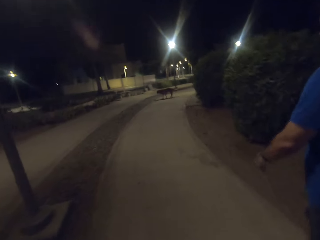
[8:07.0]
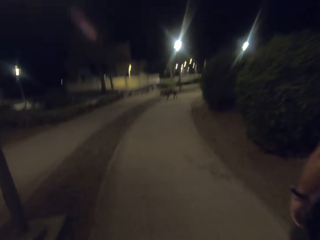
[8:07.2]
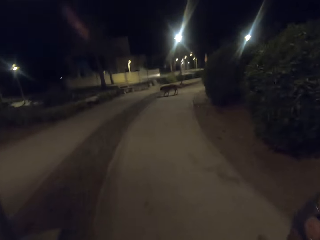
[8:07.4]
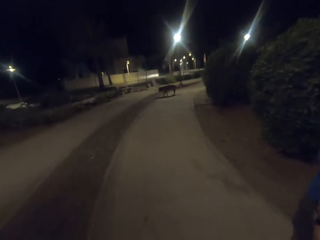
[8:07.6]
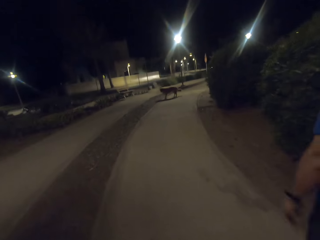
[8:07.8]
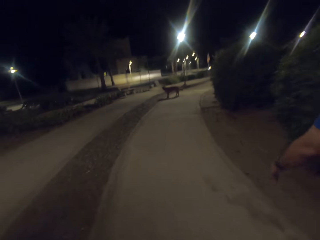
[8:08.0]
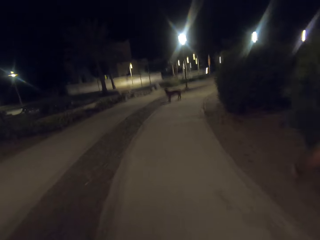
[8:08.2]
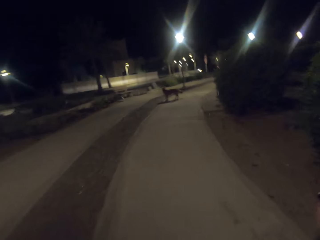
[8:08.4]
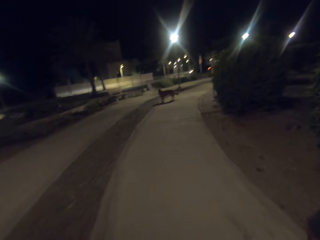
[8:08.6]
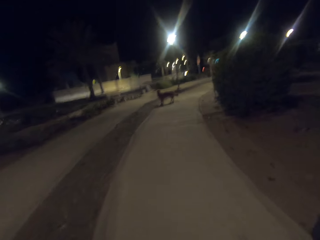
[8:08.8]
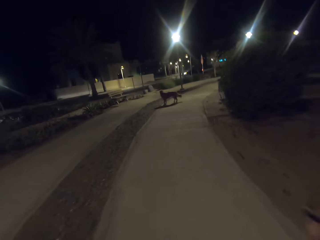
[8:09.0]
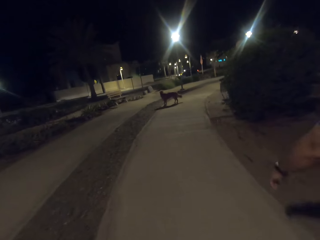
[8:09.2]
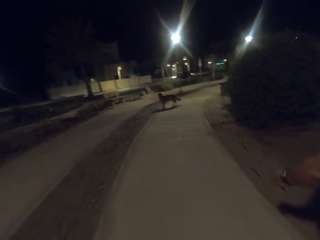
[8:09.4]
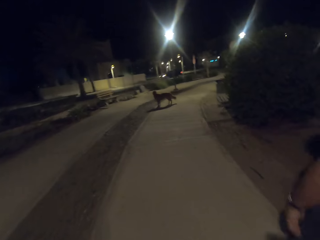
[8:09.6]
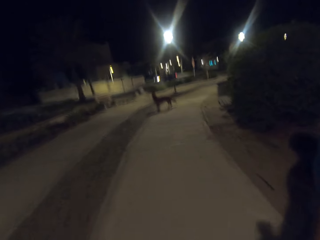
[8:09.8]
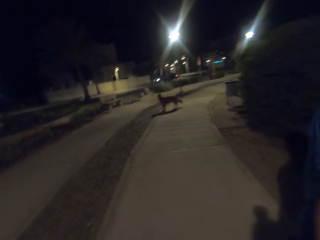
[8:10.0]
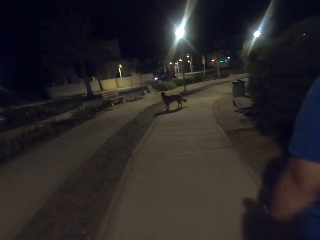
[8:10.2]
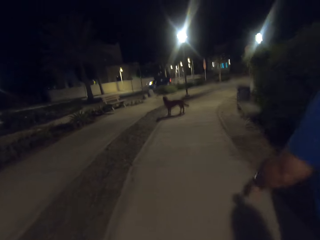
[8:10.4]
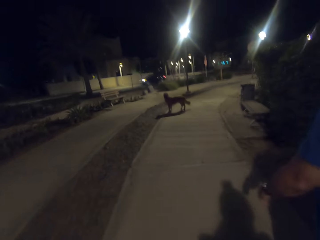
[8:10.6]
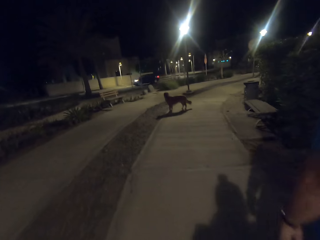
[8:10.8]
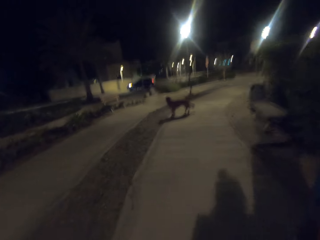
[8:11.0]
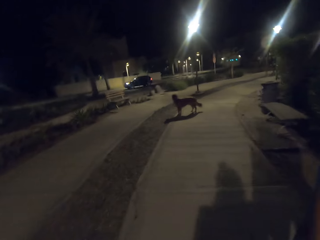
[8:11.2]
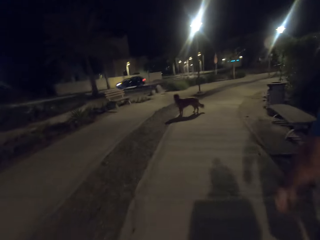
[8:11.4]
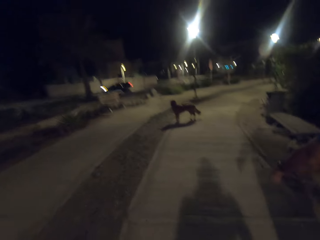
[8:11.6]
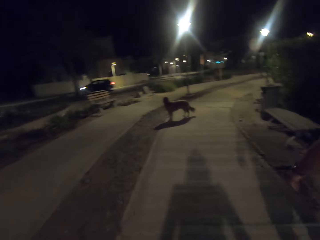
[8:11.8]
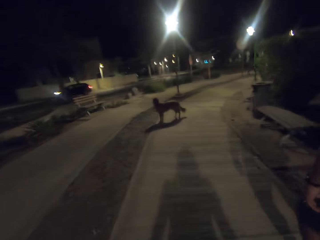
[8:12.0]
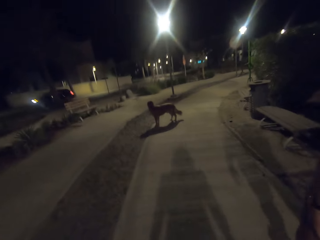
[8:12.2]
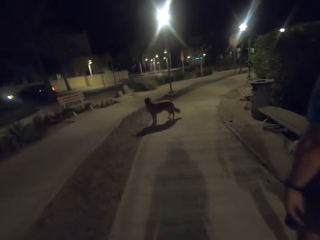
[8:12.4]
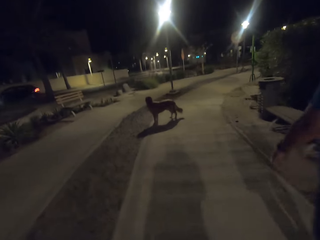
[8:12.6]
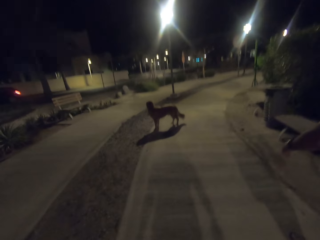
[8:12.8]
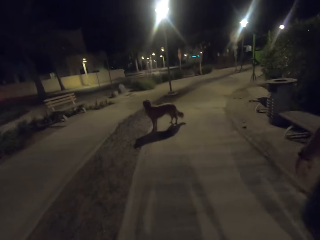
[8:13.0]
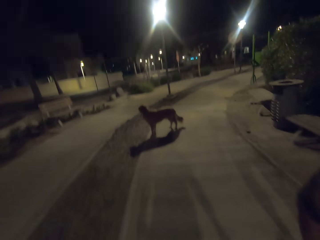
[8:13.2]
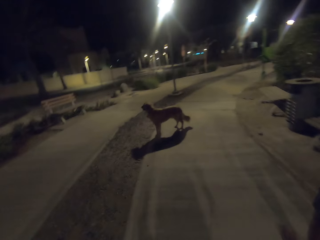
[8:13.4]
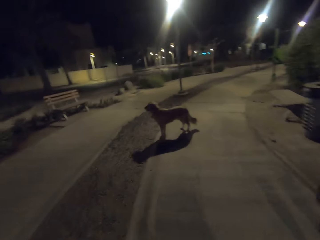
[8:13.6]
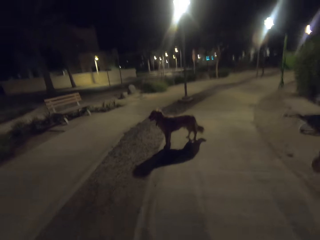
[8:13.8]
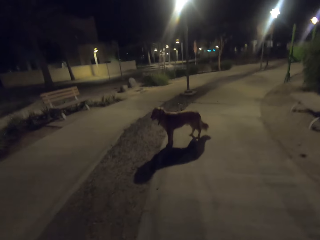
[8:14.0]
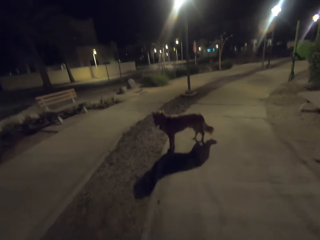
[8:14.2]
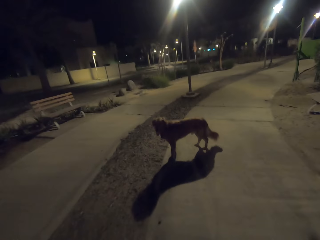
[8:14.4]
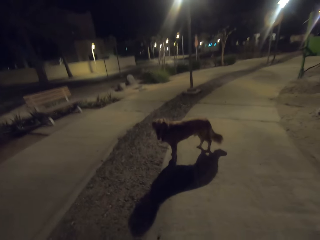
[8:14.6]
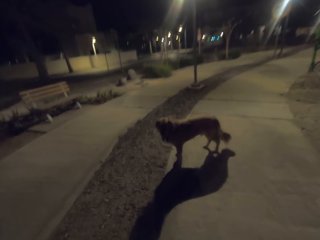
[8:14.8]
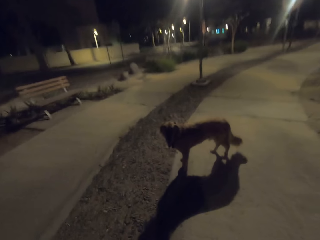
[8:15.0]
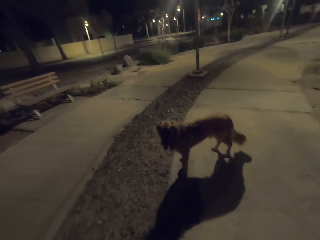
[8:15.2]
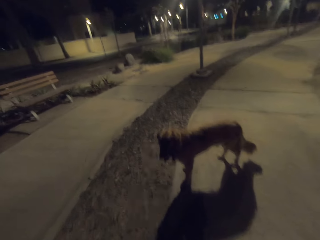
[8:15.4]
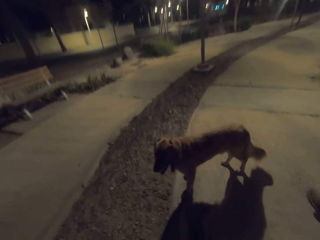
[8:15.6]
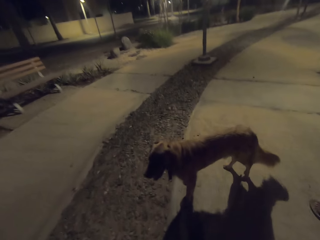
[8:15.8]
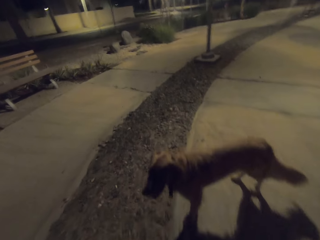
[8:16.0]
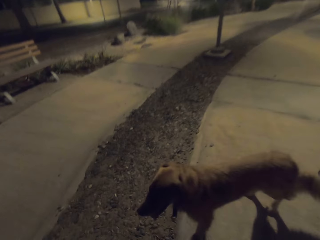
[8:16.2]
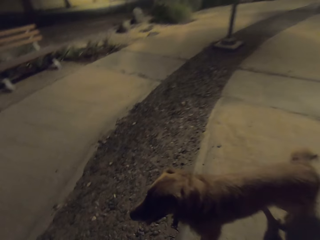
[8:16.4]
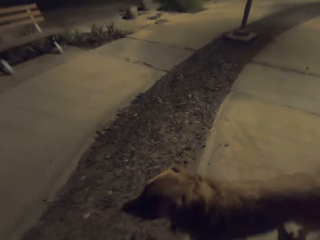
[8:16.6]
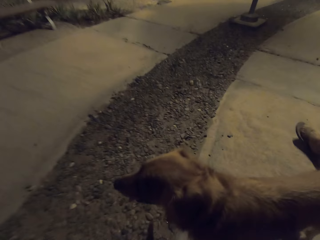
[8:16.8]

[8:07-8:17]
The camera wearer walks towards the dog.

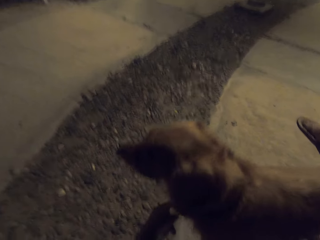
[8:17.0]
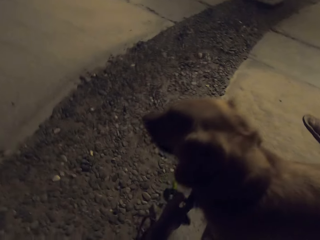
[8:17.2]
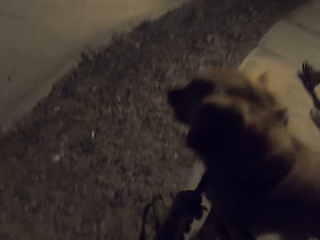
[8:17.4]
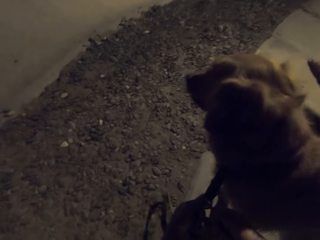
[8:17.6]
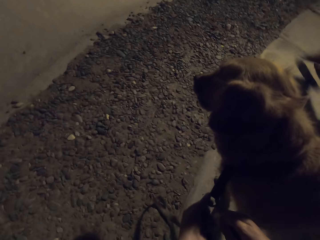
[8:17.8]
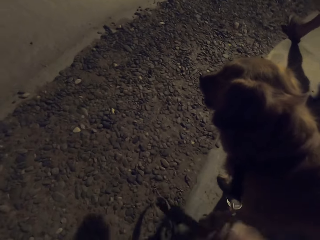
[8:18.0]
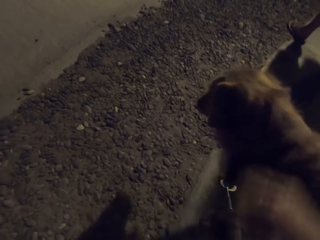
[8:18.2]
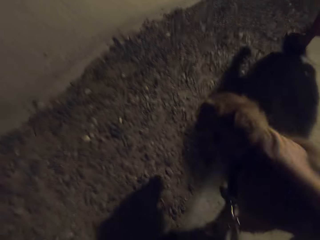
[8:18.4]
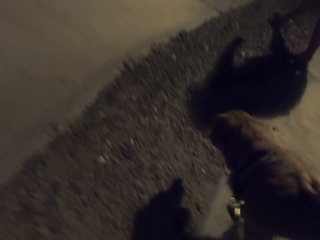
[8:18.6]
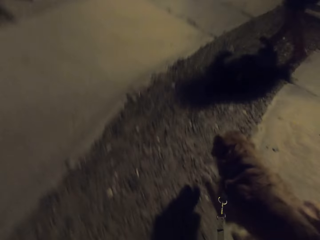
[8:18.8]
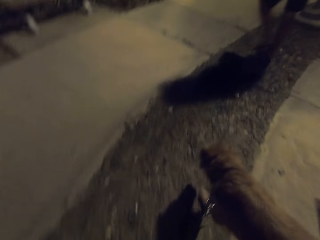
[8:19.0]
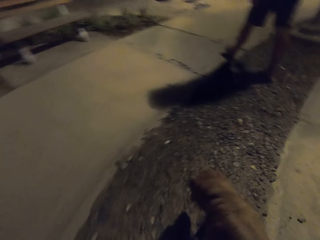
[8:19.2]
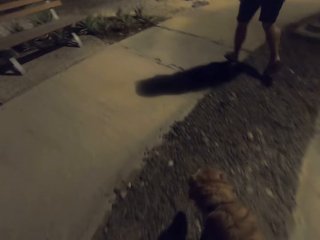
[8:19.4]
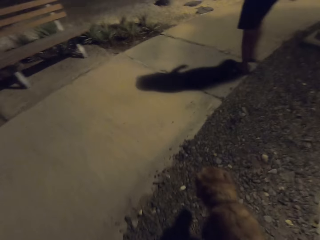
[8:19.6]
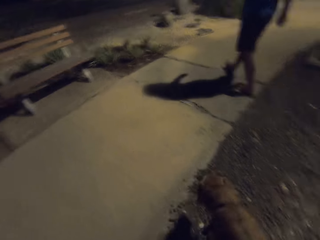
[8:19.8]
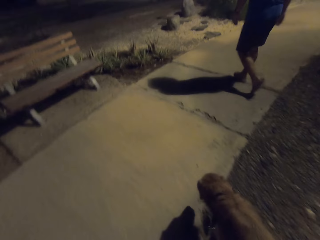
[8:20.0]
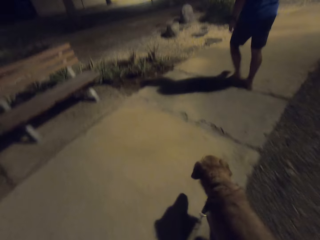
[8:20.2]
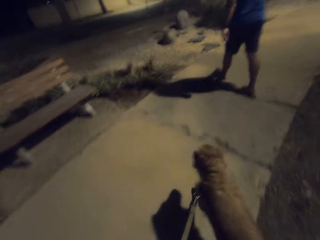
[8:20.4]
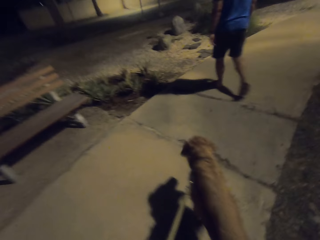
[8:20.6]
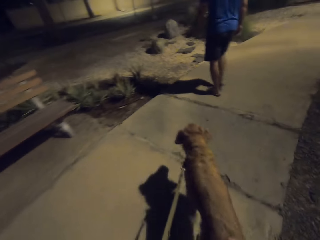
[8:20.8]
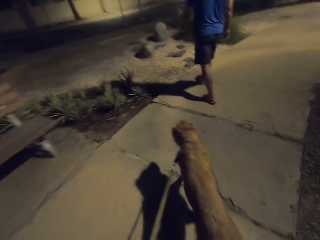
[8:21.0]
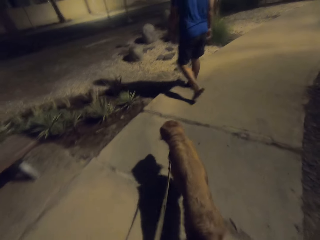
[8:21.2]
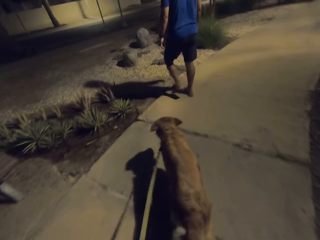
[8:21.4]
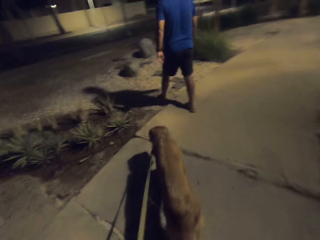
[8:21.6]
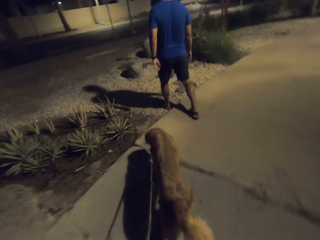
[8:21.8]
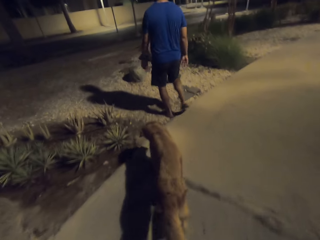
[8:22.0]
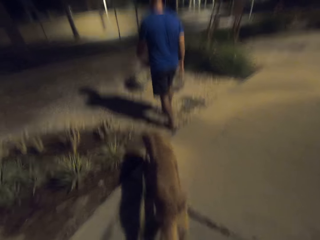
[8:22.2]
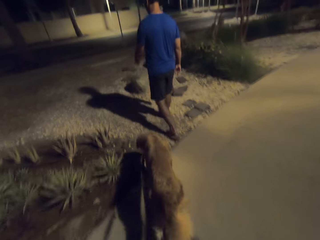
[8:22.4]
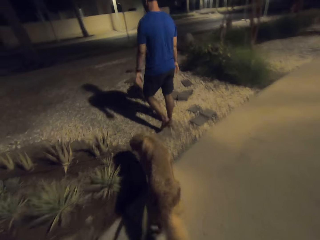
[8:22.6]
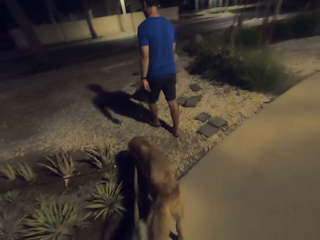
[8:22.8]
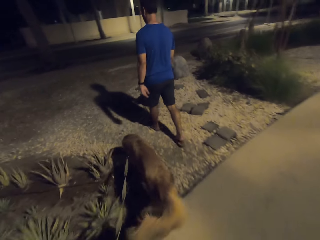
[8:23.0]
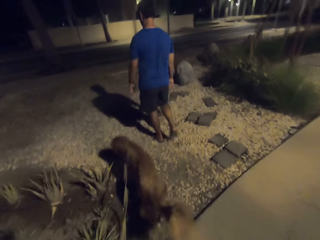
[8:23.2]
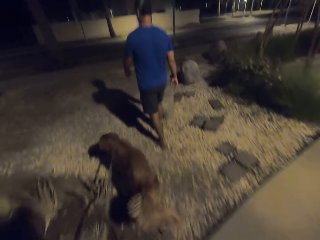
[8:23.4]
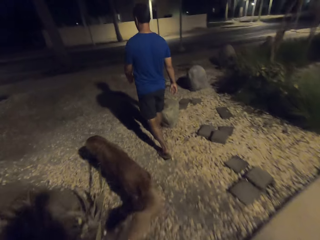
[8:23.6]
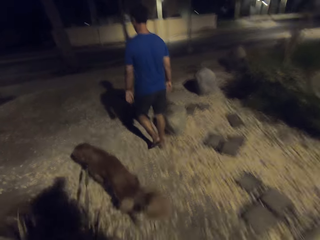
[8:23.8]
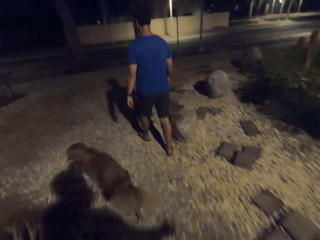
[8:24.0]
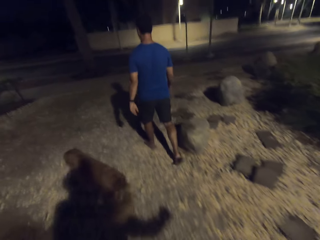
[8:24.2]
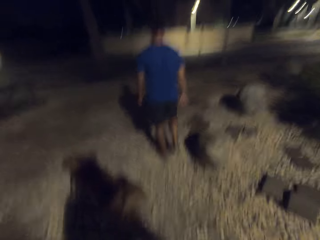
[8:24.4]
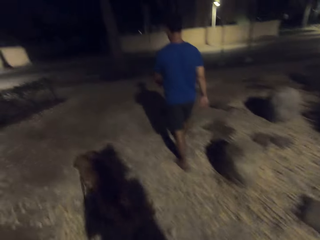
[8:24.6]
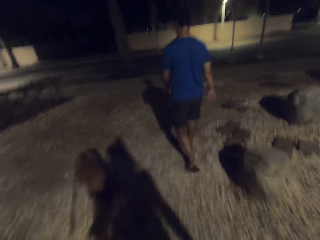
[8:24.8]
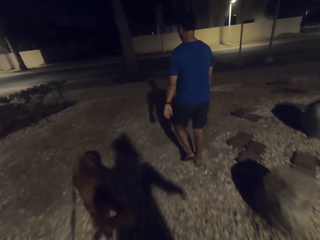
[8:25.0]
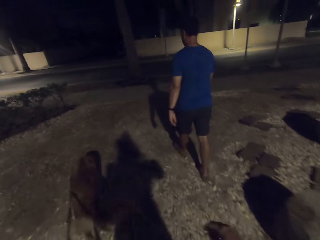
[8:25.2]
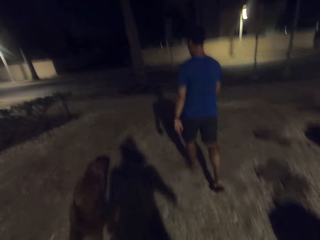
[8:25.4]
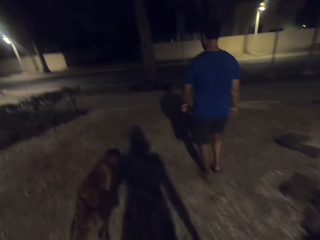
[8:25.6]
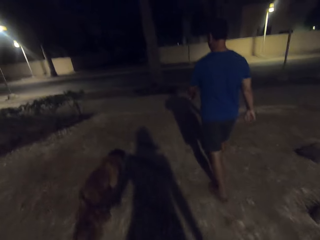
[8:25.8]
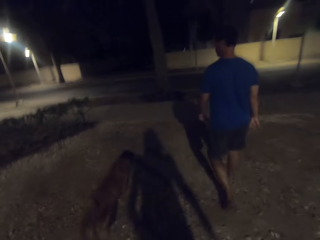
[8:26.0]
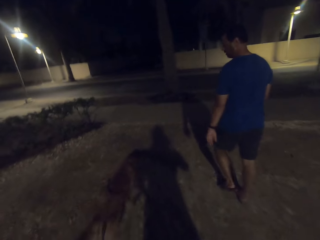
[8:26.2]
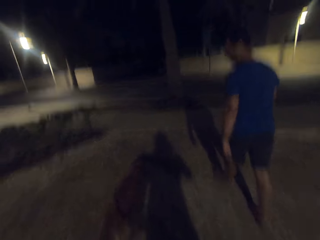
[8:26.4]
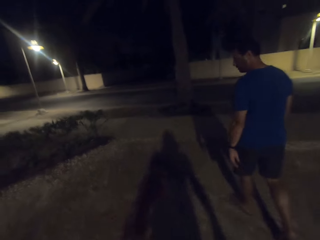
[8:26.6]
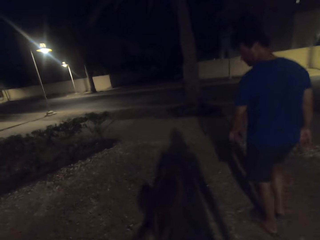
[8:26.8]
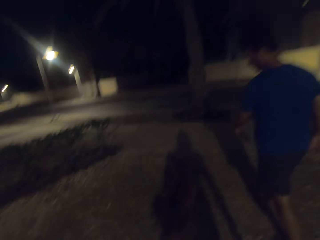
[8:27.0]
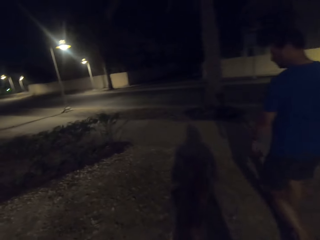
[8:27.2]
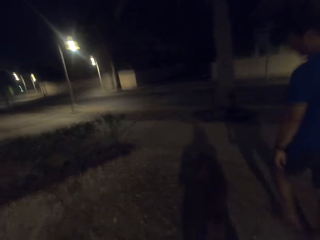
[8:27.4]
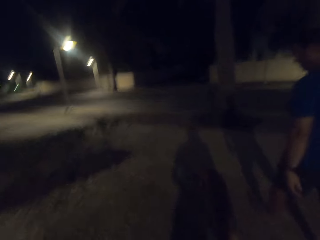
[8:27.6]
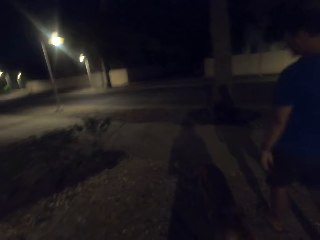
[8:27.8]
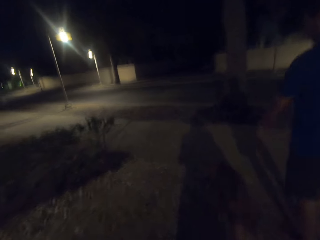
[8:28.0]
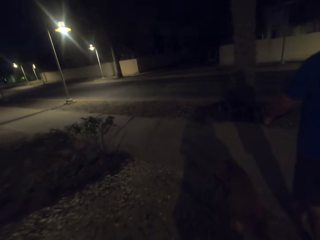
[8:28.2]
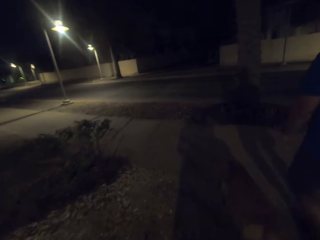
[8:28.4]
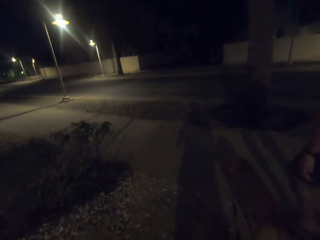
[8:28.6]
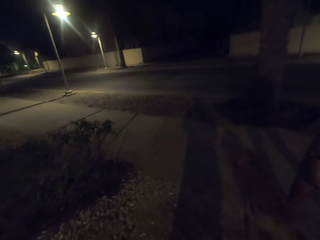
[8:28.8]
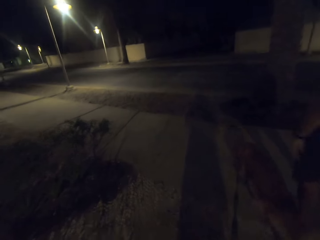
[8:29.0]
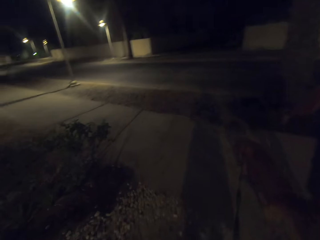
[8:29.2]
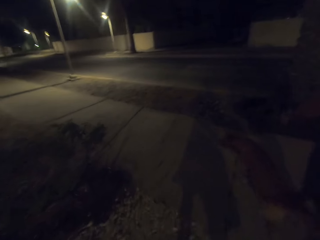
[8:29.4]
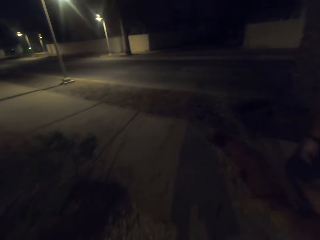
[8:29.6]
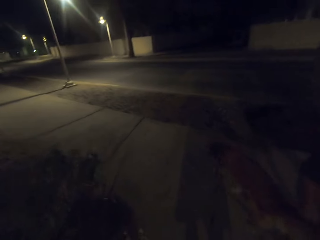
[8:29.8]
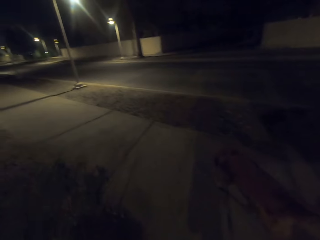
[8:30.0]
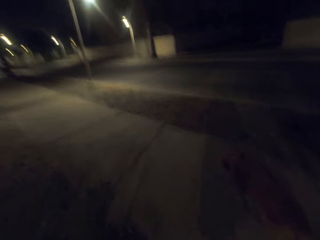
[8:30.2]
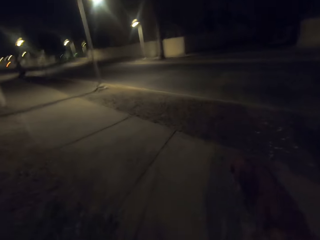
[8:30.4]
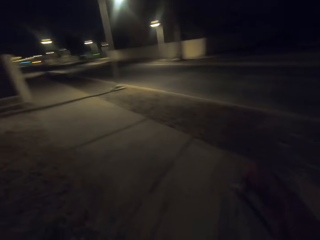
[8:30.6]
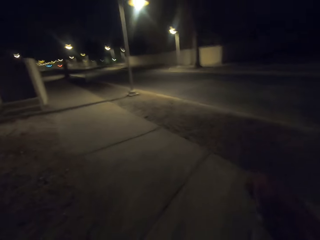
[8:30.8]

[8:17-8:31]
The camera wearer holds the rope. They put the leash on the dog. They walk the dog in the park. They talk to a man.
